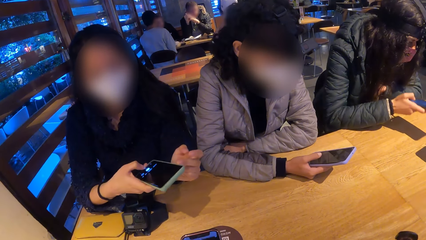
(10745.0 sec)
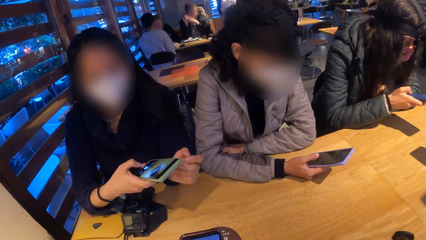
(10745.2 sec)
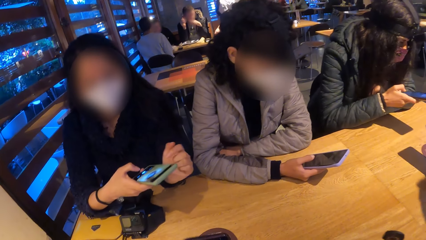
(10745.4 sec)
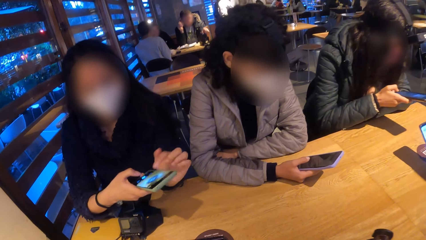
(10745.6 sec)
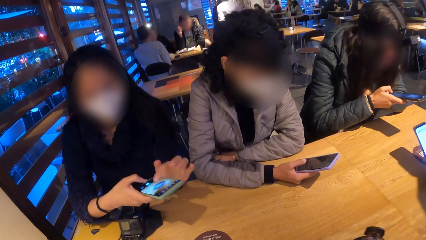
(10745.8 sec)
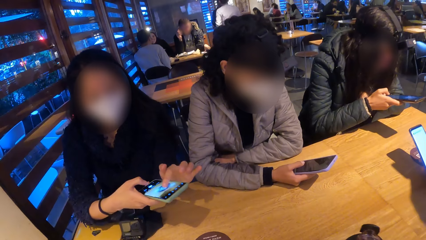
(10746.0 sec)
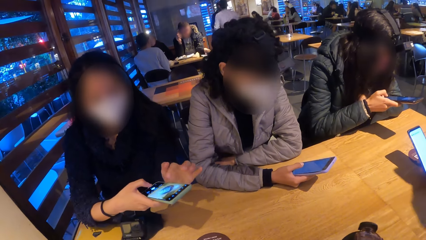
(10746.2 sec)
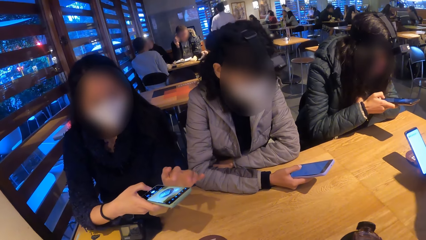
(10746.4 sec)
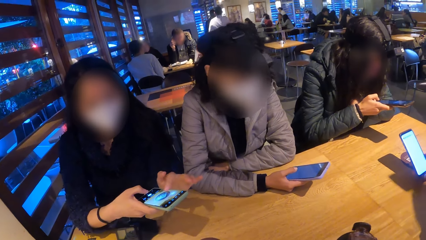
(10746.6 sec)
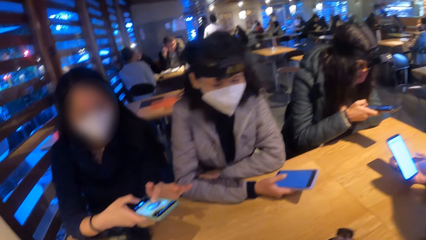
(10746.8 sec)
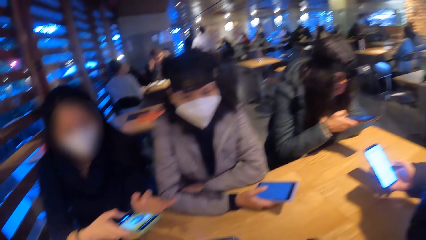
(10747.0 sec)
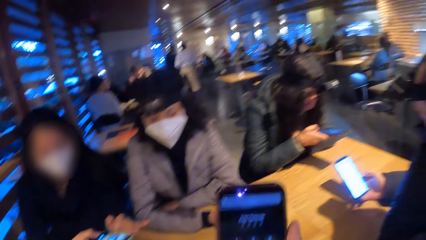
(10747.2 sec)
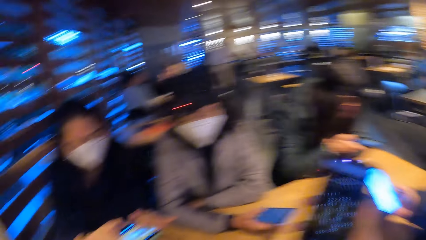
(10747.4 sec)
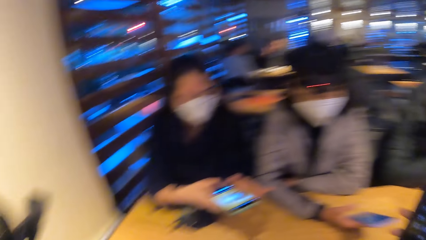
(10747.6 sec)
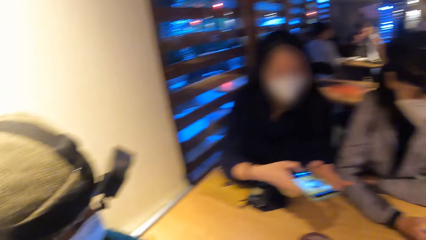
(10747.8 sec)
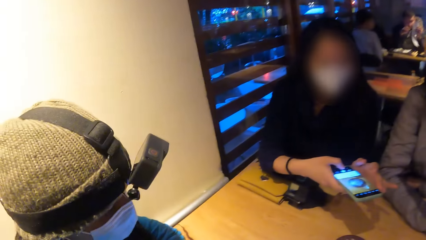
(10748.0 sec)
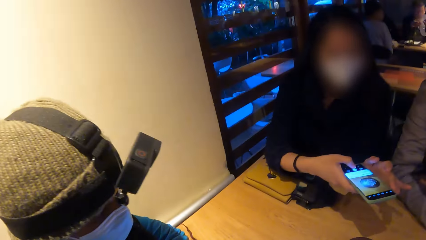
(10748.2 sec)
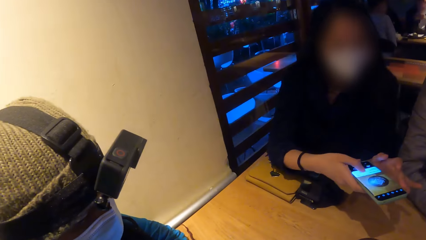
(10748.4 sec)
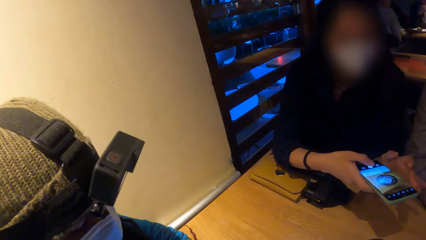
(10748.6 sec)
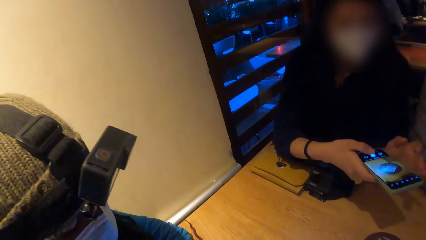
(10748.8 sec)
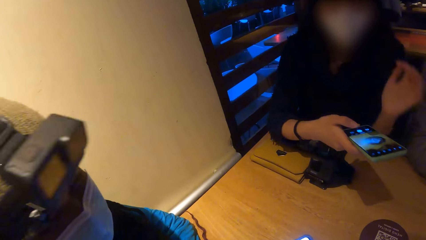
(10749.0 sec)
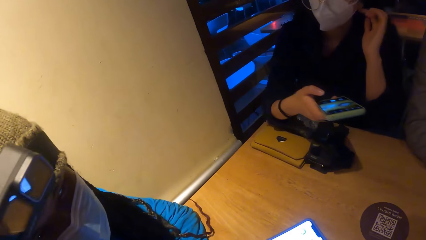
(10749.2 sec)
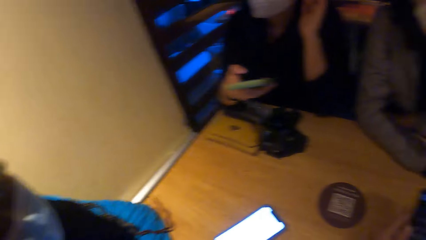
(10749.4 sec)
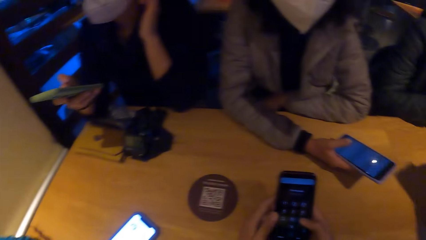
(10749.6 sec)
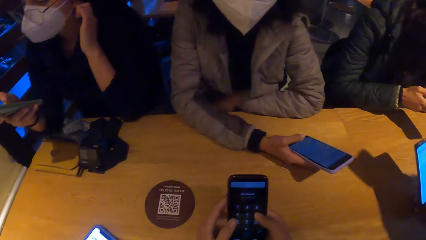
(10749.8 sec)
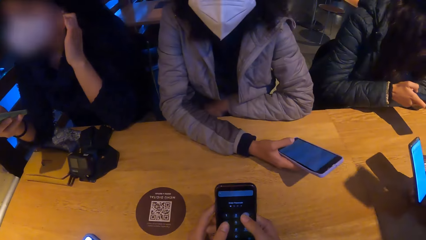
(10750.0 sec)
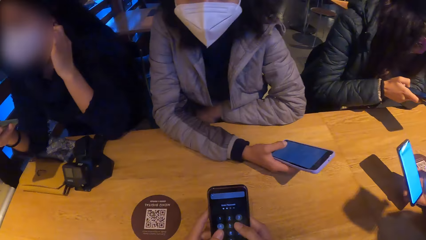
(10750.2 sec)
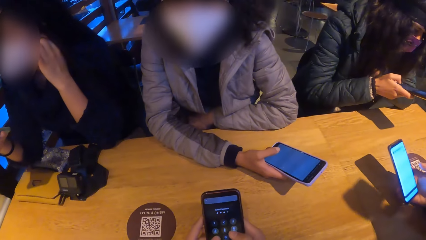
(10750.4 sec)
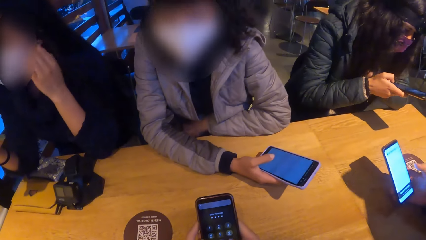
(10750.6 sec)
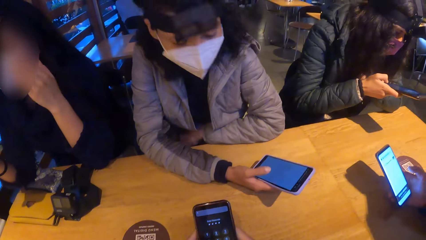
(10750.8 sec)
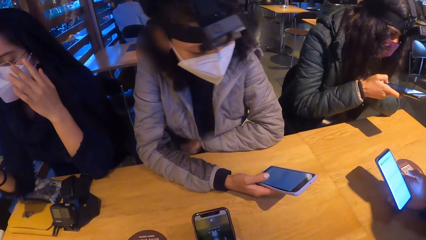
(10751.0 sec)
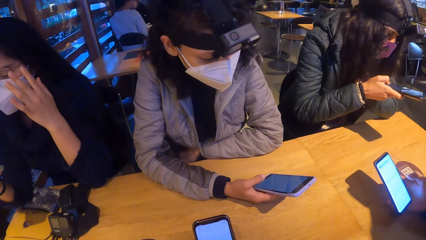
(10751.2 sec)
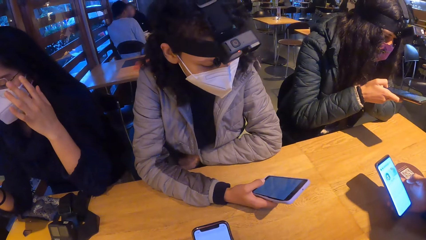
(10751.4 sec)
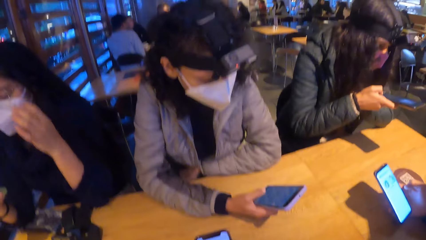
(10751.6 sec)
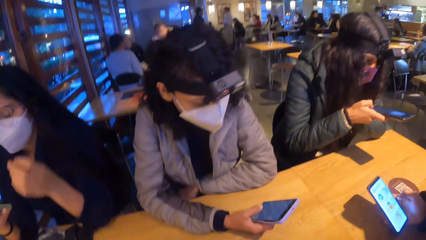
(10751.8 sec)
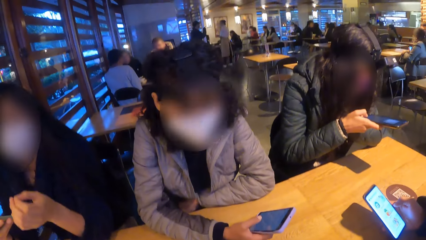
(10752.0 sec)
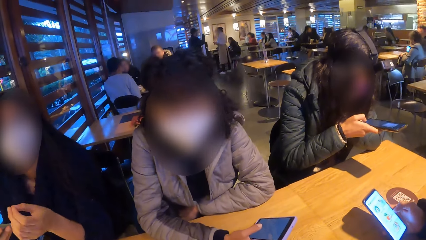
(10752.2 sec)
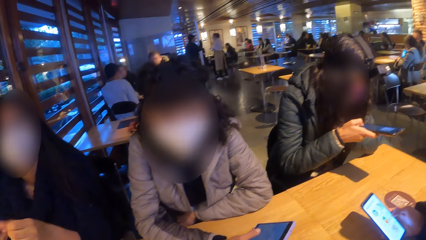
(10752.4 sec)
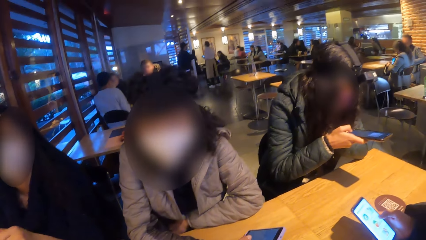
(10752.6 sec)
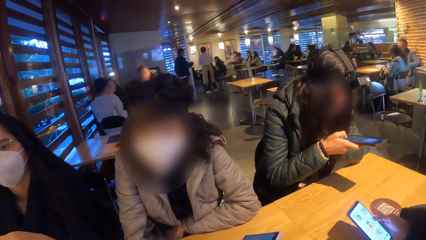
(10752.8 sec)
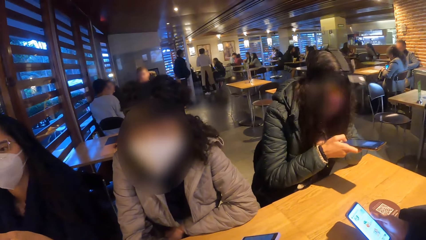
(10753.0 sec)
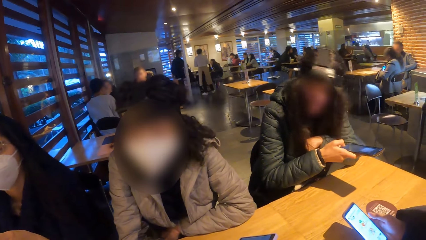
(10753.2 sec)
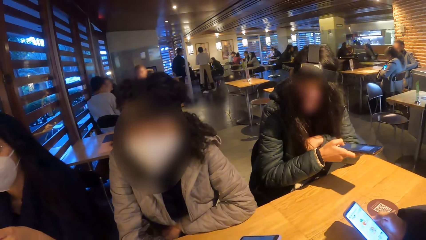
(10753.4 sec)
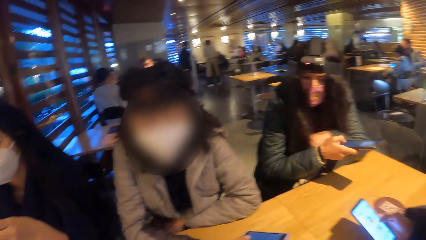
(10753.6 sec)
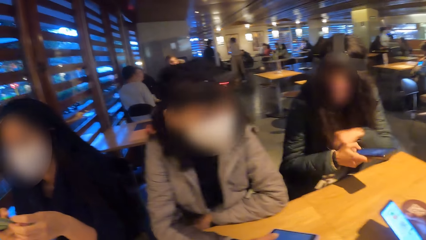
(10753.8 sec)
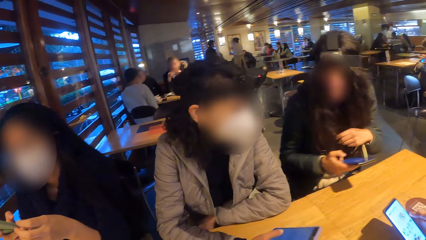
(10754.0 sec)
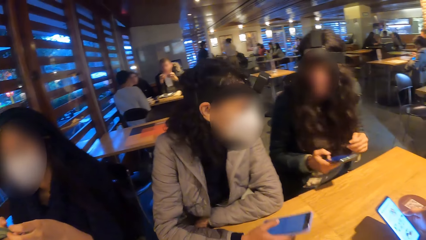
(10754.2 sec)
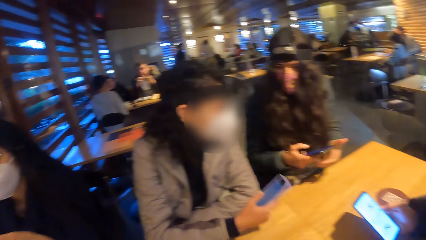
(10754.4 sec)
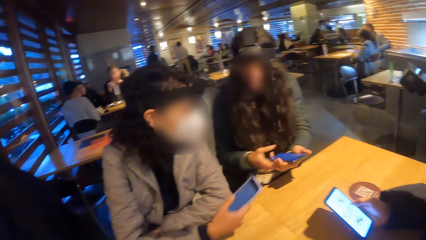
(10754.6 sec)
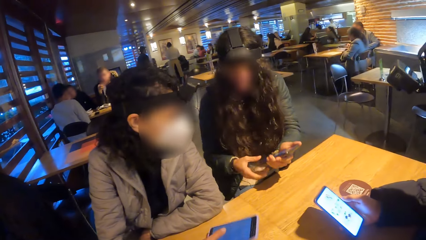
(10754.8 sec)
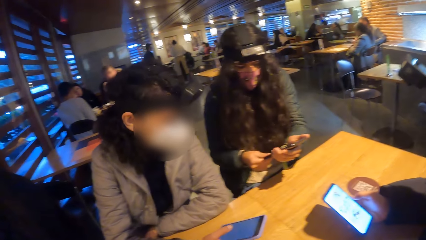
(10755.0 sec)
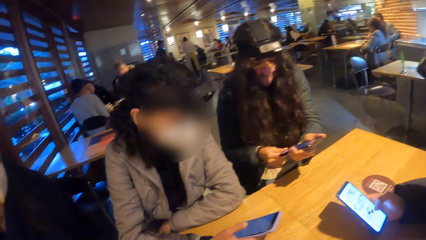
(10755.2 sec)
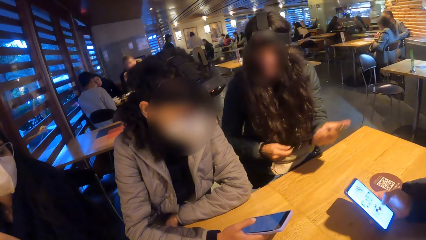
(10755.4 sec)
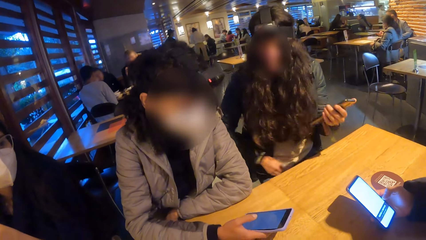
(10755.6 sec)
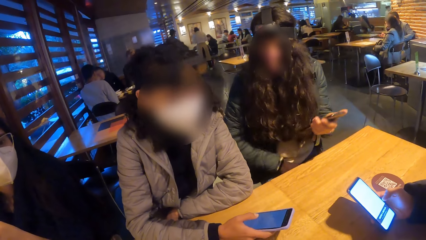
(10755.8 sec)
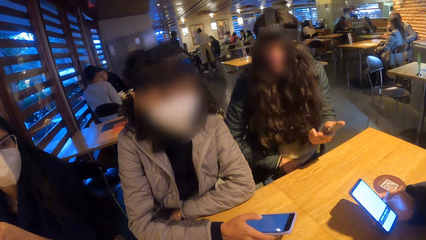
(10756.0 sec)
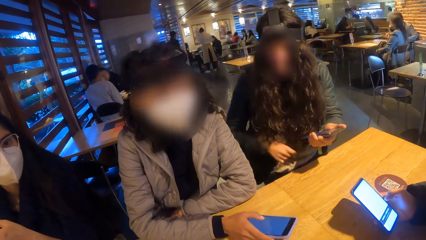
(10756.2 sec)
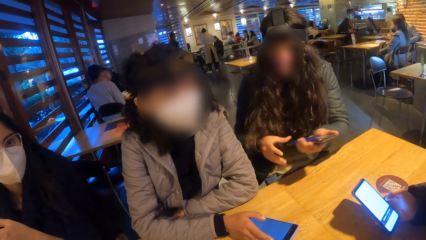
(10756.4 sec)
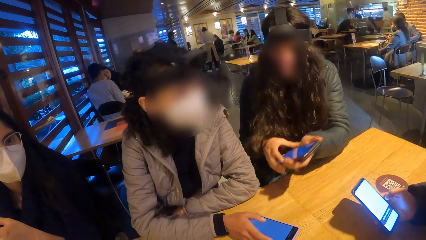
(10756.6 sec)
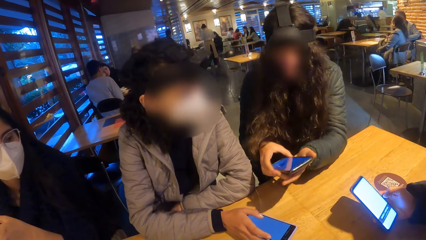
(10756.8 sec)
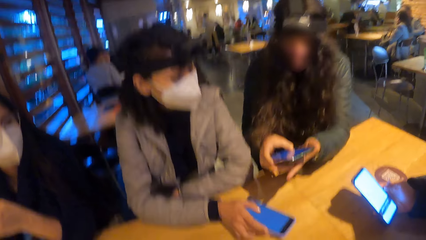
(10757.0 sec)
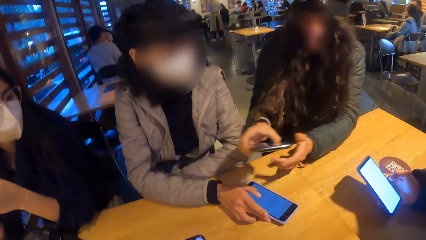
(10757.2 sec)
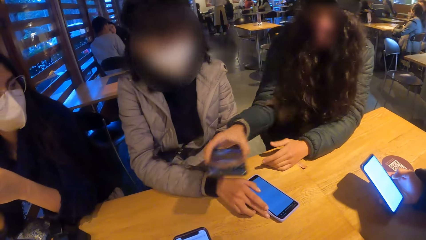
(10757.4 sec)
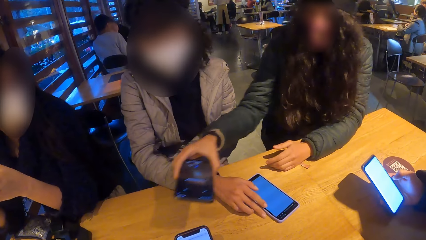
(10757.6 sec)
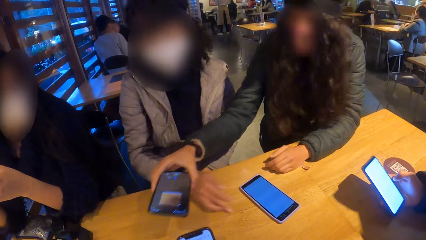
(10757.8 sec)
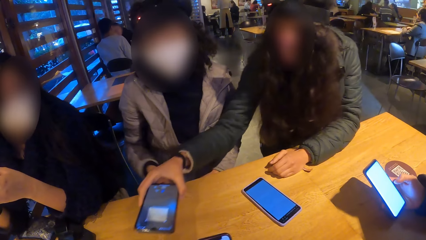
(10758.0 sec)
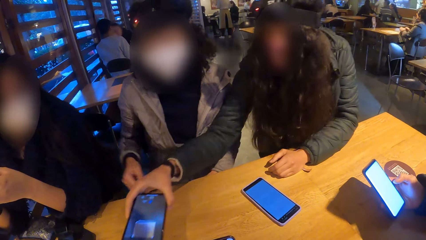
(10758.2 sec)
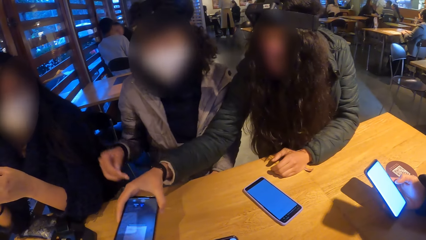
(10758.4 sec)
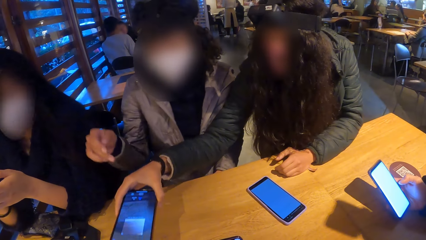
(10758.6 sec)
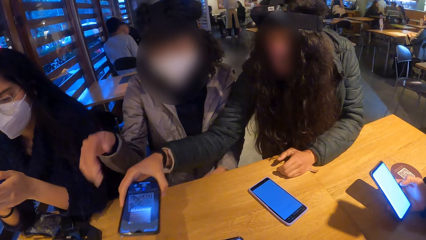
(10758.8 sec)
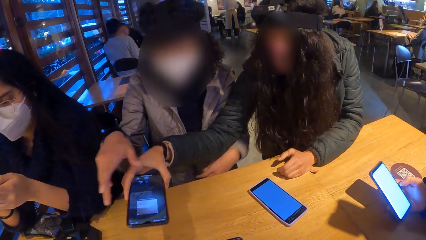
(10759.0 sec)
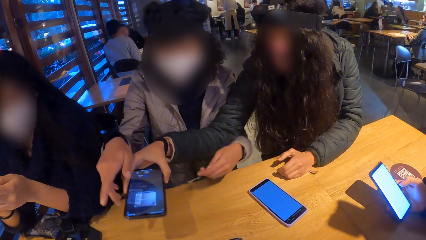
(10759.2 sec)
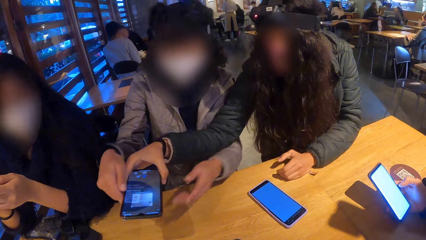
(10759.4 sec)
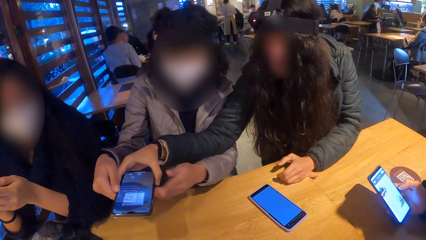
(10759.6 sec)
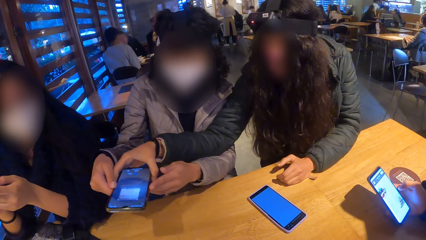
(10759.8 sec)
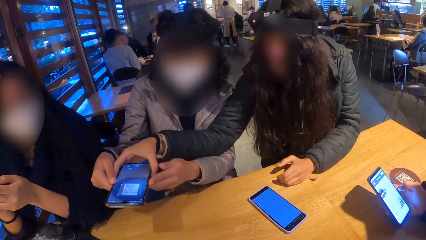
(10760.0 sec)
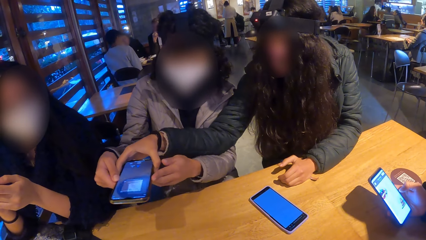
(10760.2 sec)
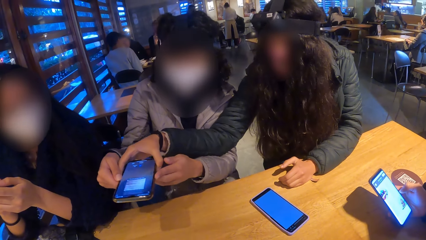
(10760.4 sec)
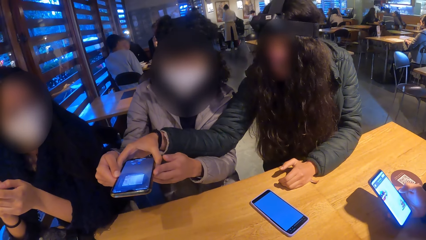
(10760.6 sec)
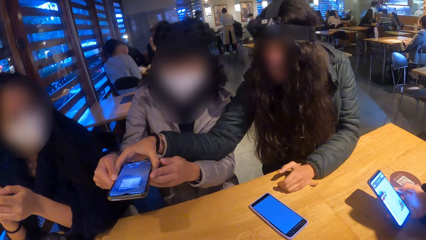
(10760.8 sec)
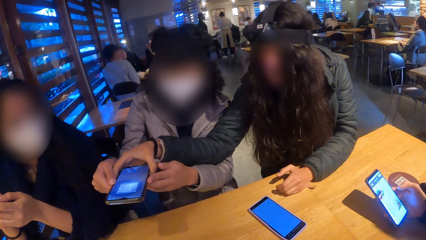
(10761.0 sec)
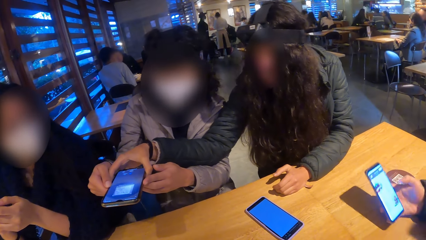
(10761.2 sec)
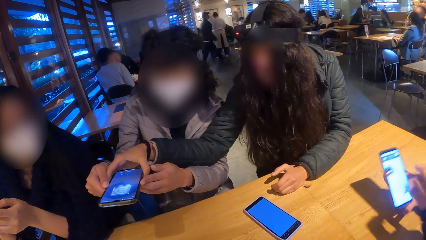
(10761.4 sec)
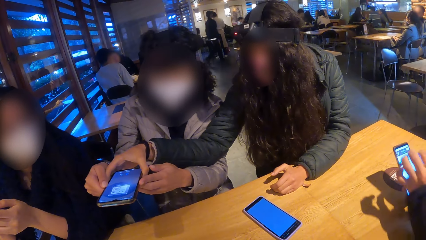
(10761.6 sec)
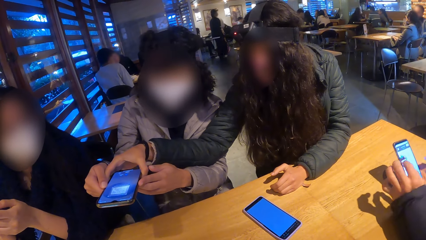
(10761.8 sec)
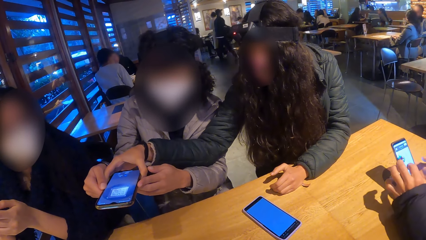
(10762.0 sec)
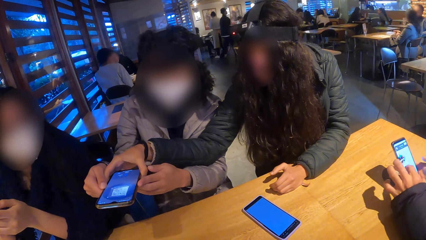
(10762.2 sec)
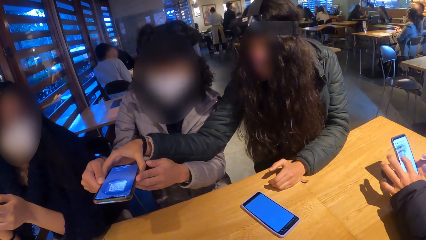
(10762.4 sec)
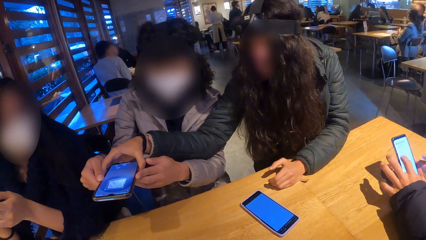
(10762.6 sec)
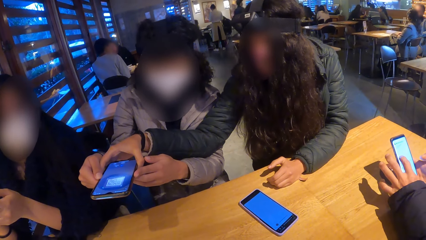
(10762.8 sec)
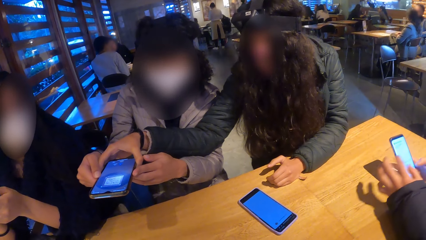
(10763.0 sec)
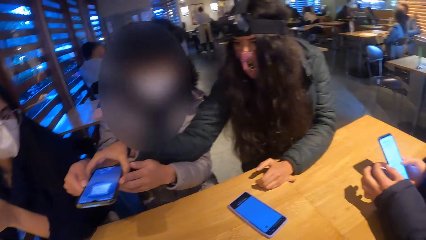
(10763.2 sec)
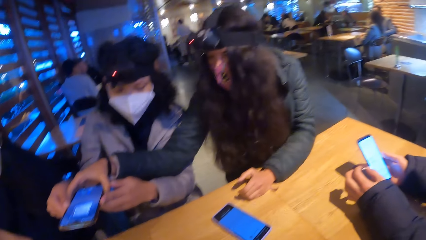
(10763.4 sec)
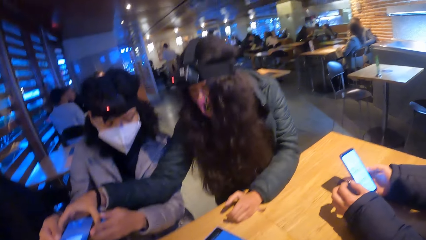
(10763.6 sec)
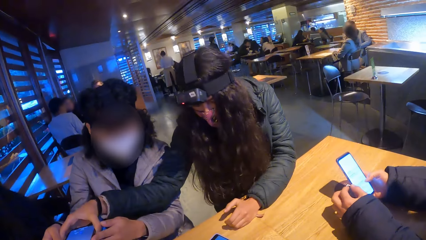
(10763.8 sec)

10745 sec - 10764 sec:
A woman presses the phone with her right hand. Another woman presses the phone with both hands and touches her face with her left hand. The camera wearer operates a phone. They converse with a woman and another woman. A man presses the phone with his right hand. The first woman passes the phone in her right hand to her left hand. A third woman interacts with the first woman. The first woman presses the phone in her left hand with her right hand and passes the phone in her left hand to her right hand. The third woman drops the phone in her right hand on the table. The third woman holds the phone in the first woman's right hand with both hands. The first woman scans a barcode on the table with the phone in her right hand. The man presses the phone with both hands.
